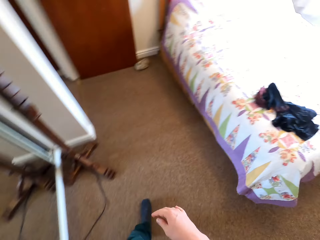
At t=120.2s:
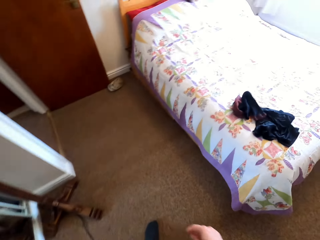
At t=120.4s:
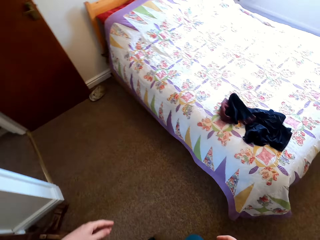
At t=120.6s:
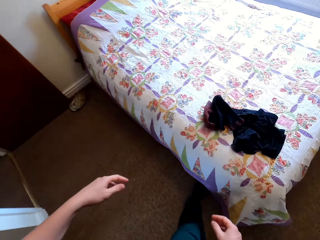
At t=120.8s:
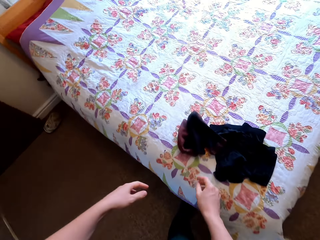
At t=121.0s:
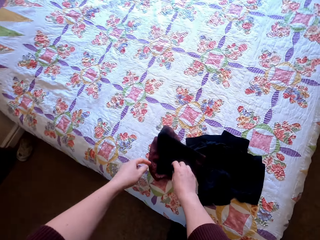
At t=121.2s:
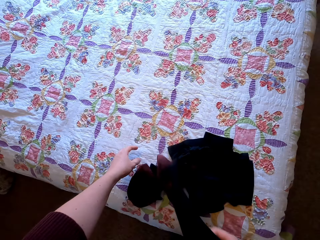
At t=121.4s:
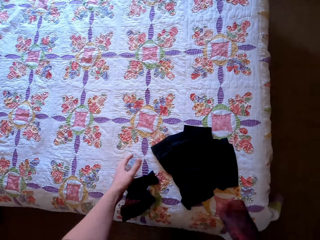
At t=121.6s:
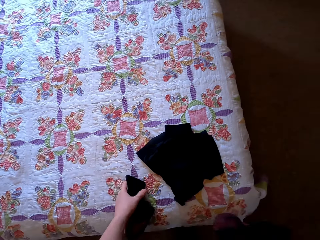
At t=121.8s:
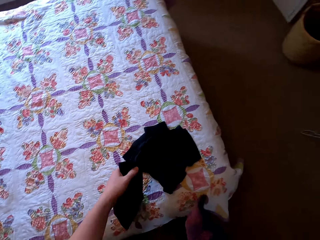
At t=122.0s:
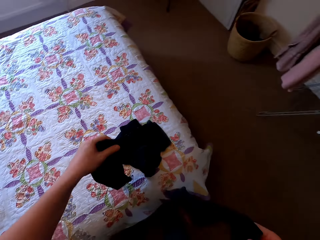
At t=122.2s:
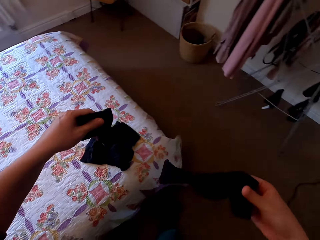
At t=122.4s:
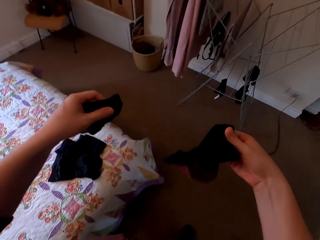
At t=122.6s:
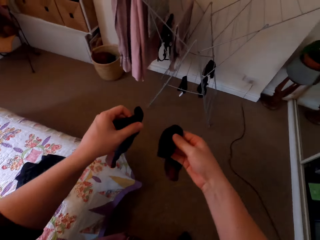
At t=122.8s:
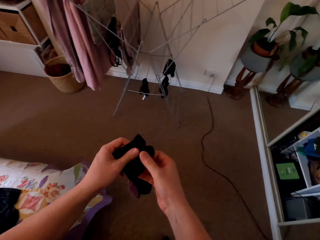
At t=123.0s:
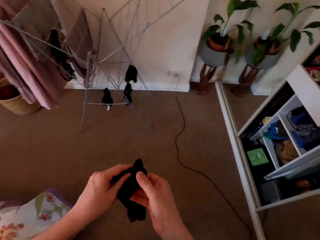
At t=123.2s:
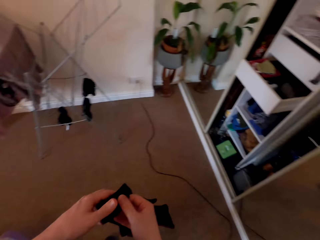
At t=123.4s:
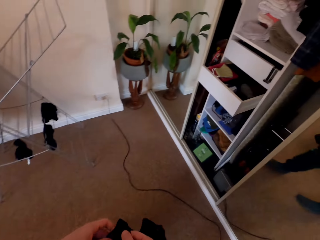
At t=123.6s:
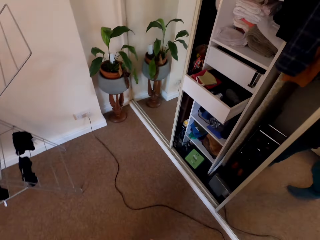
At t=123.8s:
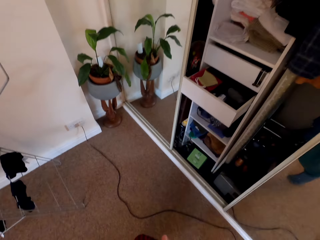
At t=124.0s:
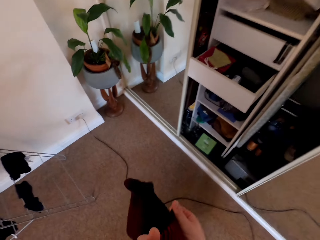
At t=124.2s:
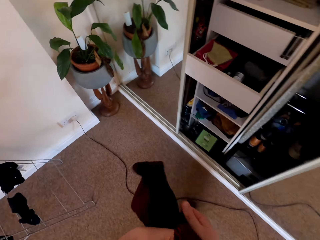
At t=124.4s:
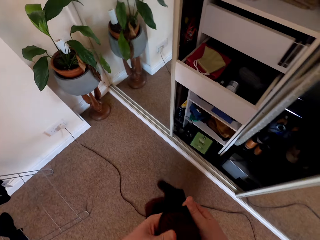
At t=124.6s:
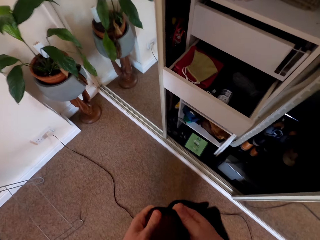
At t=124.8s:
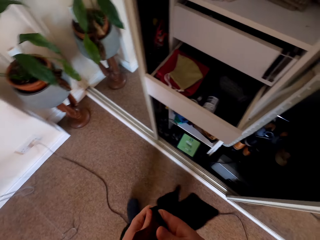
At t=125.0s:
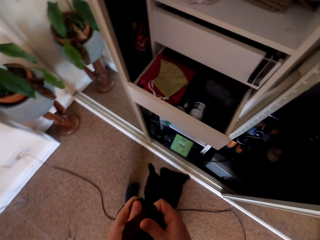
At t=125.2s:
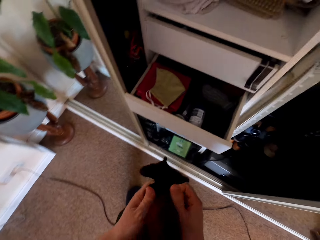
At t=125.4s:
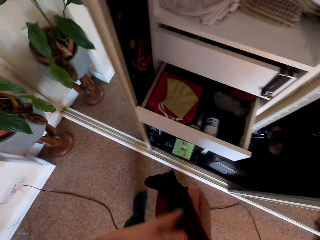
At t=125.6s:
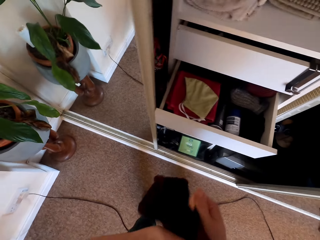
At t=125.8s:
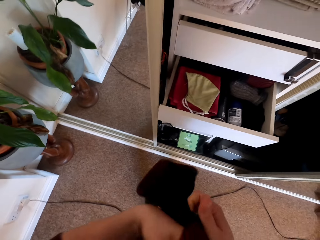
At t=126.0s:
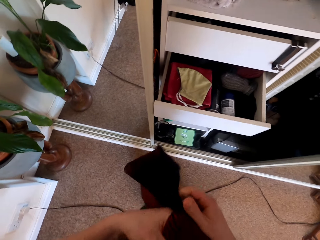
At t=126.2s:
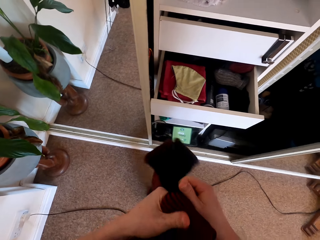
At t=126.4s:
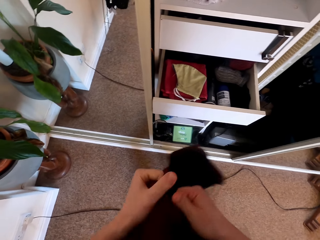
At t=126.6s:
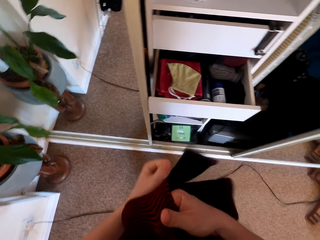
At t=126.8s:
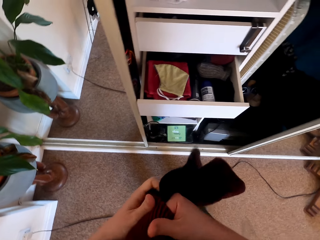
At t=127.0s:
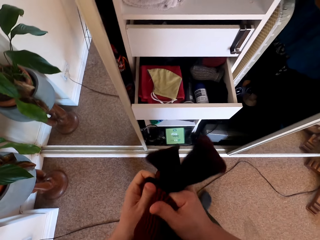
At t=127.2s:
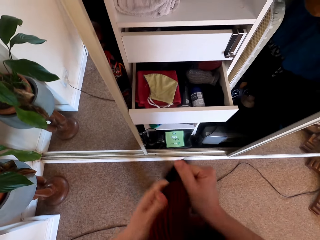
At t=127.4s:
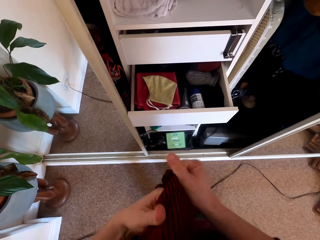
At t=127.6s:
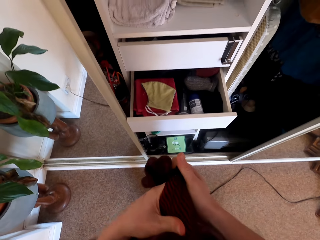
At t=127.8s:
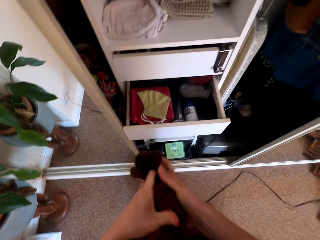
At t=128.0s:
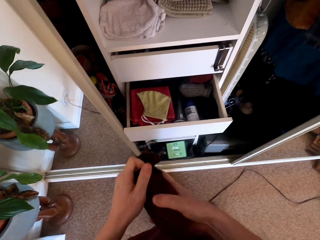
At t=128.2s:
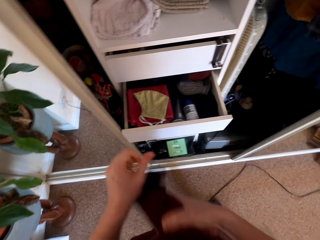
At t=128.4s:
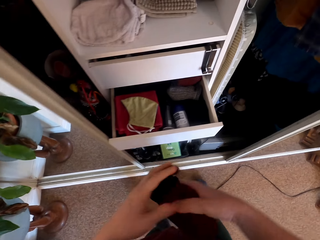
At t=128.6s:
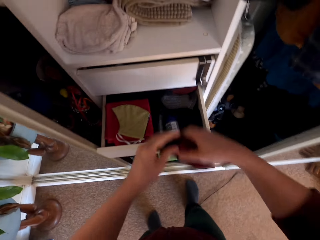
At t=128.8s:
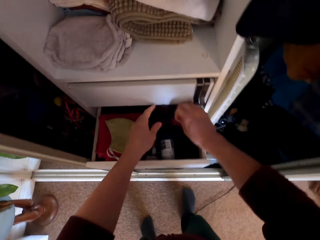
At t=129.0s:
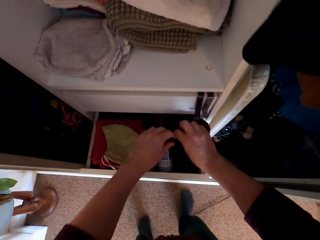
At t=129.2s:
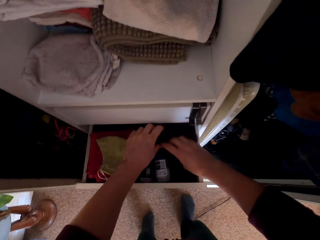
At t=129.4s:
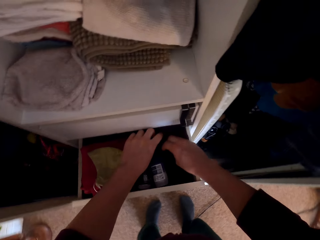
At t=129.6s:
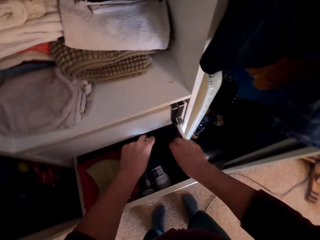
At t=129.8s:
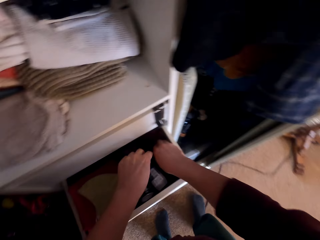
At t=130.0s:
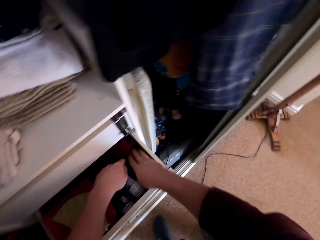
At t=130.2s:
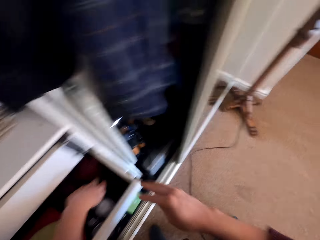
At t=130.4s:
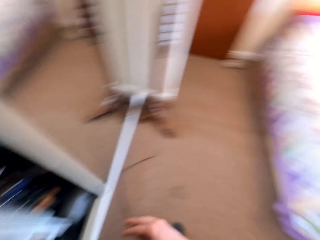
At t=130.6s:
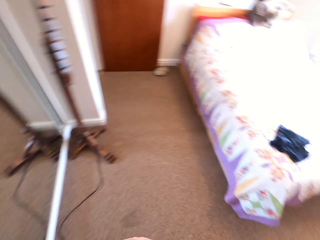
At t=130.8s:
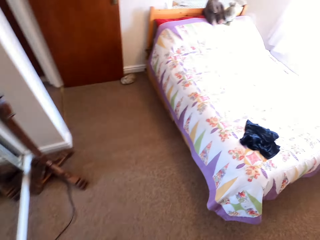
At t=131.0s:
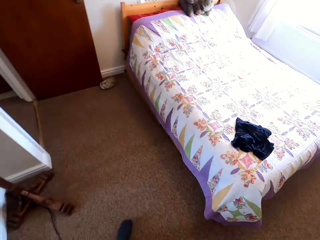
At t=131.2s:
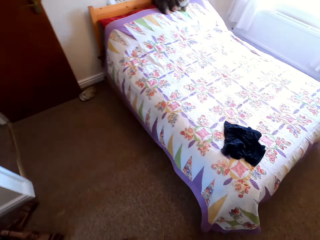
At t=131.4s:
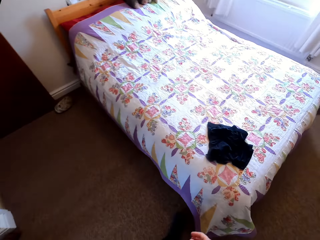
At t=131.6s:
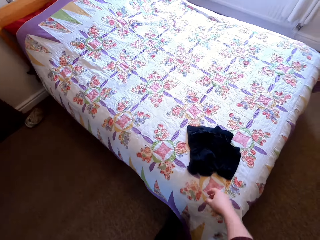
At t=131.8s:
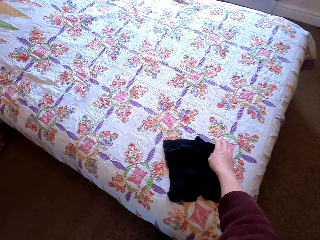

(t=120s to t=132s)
The camera wearer turns around. They take other socks on the bed. They stretch the socks. They fold the socks together. They walk to the wardrobe. They fold the wardrobe. They put the socks in the drawer. They turn around.

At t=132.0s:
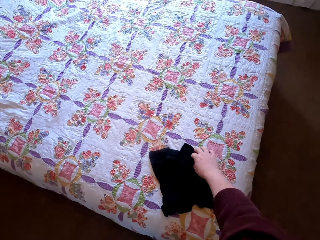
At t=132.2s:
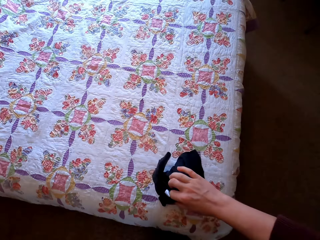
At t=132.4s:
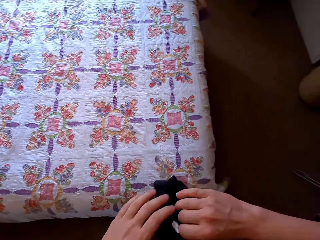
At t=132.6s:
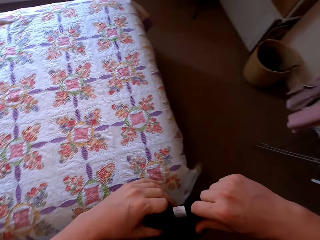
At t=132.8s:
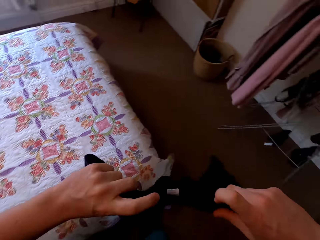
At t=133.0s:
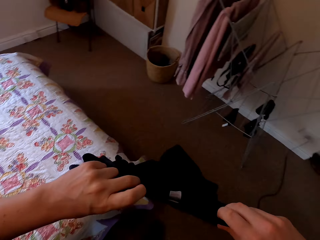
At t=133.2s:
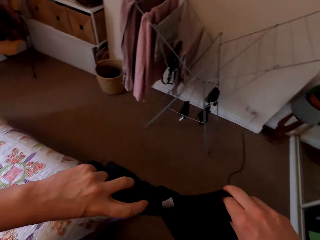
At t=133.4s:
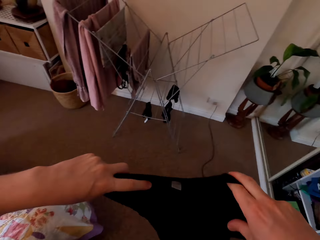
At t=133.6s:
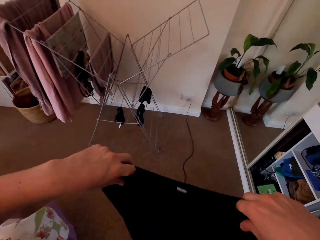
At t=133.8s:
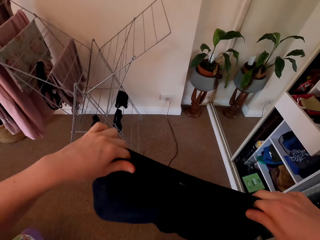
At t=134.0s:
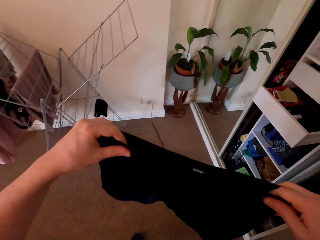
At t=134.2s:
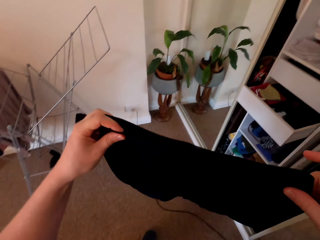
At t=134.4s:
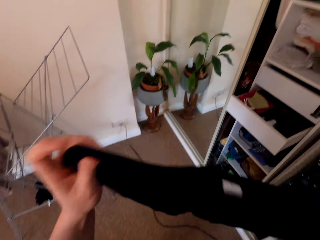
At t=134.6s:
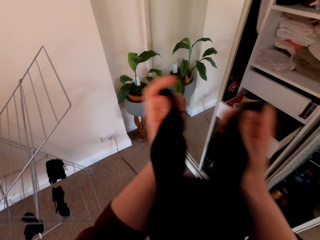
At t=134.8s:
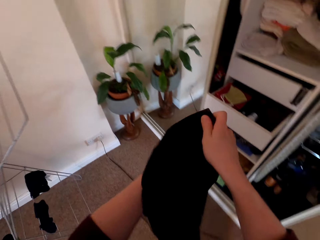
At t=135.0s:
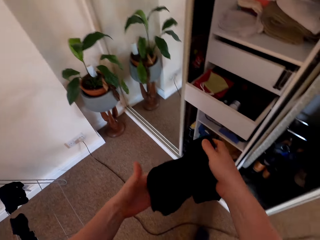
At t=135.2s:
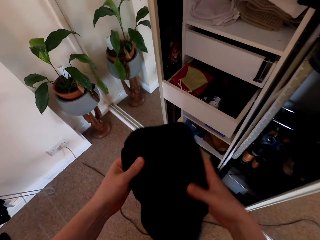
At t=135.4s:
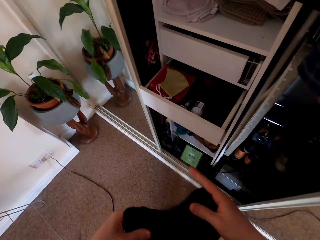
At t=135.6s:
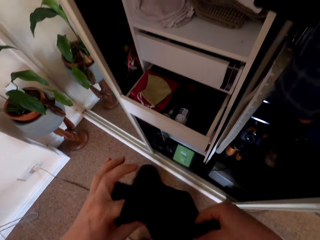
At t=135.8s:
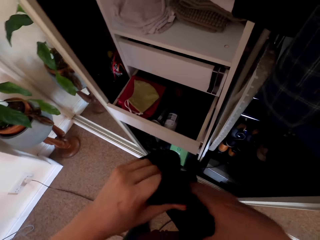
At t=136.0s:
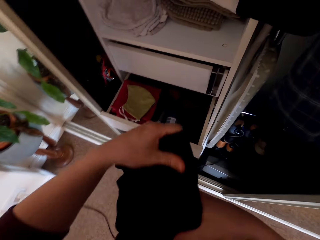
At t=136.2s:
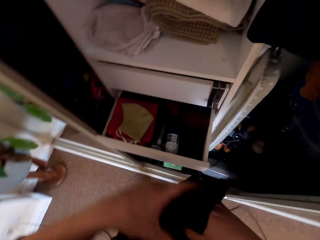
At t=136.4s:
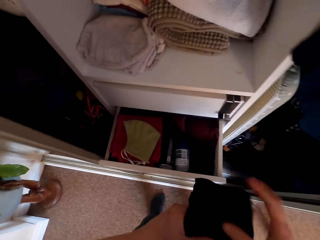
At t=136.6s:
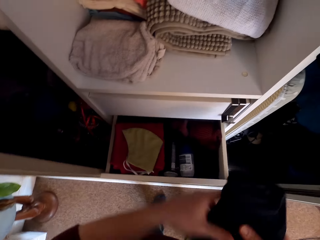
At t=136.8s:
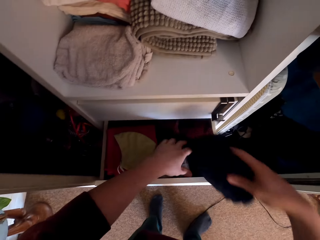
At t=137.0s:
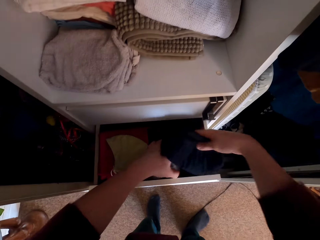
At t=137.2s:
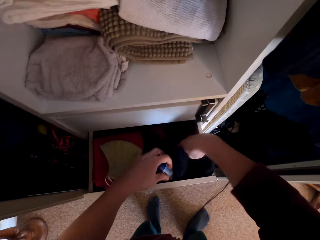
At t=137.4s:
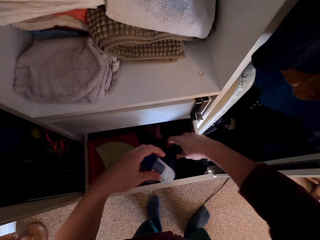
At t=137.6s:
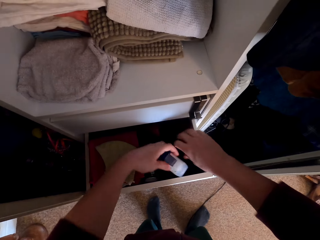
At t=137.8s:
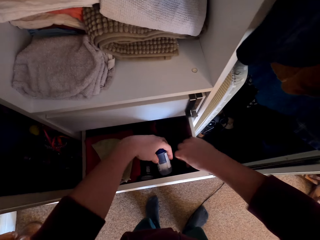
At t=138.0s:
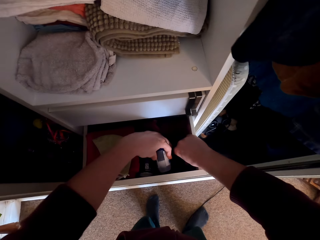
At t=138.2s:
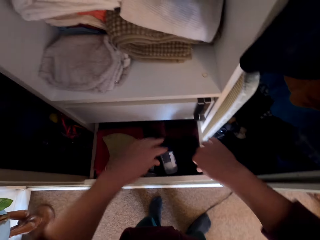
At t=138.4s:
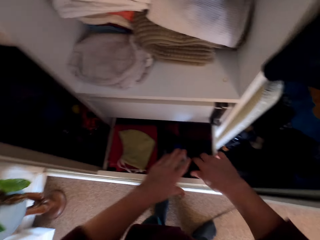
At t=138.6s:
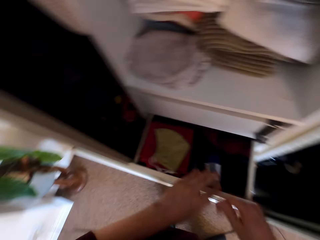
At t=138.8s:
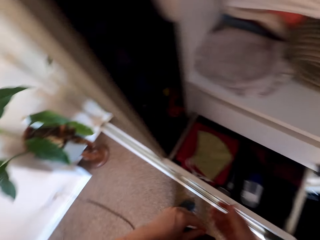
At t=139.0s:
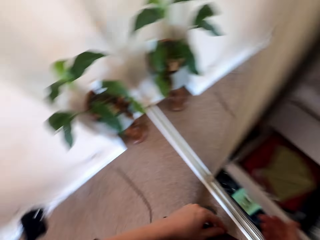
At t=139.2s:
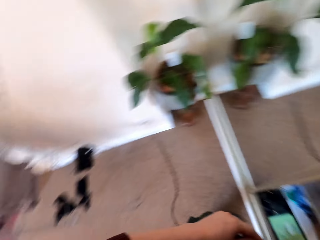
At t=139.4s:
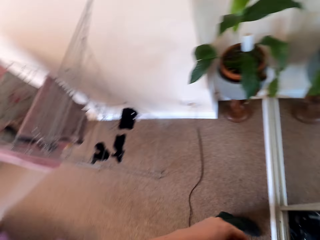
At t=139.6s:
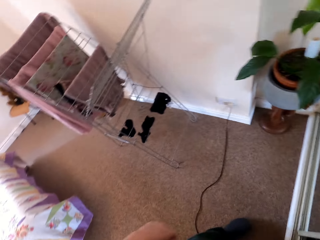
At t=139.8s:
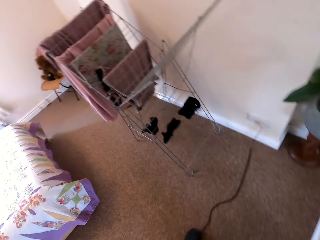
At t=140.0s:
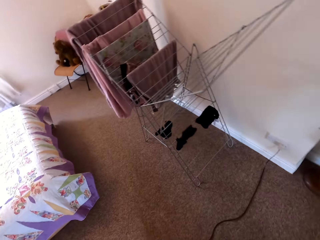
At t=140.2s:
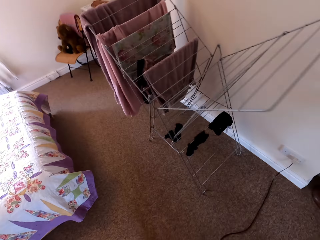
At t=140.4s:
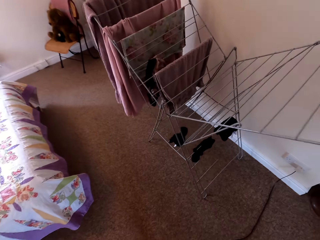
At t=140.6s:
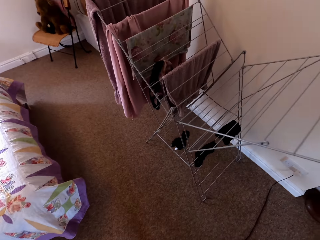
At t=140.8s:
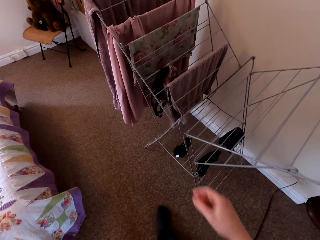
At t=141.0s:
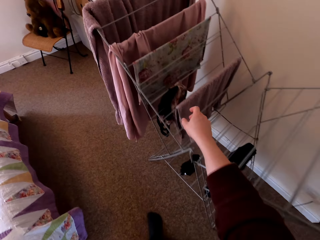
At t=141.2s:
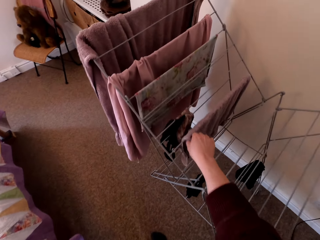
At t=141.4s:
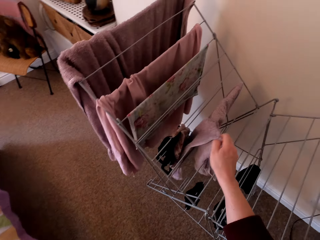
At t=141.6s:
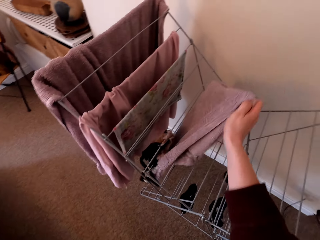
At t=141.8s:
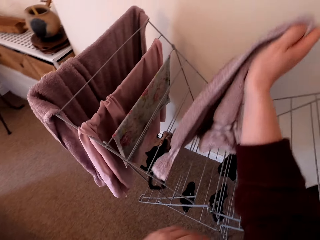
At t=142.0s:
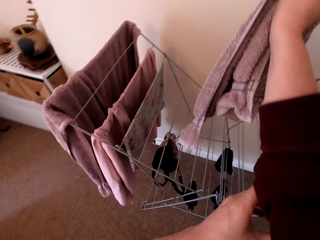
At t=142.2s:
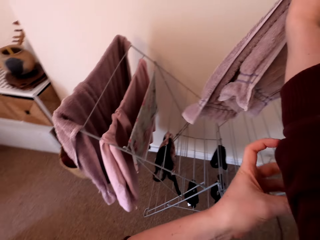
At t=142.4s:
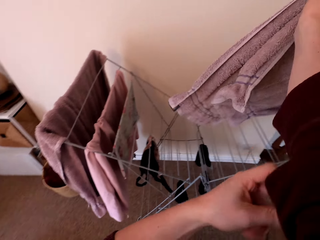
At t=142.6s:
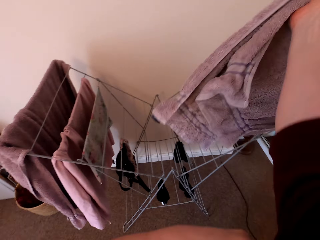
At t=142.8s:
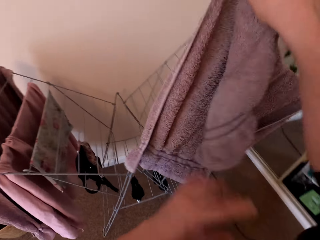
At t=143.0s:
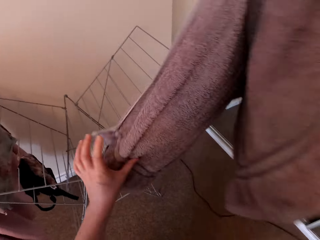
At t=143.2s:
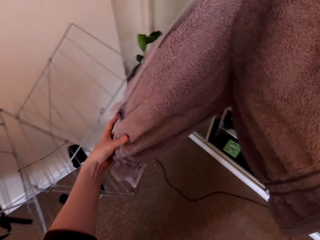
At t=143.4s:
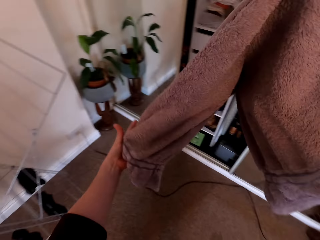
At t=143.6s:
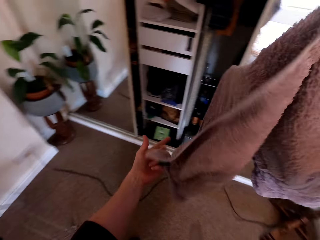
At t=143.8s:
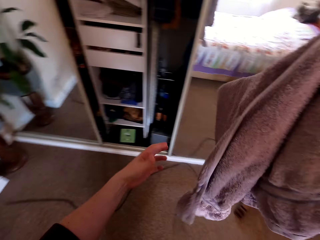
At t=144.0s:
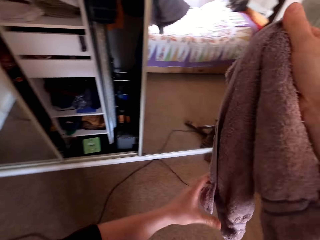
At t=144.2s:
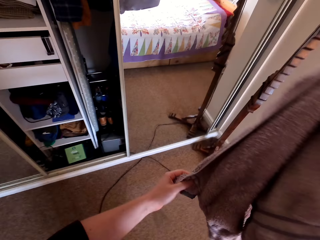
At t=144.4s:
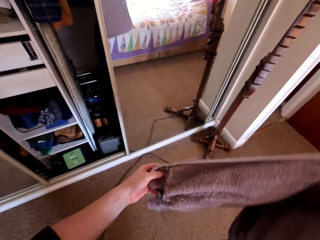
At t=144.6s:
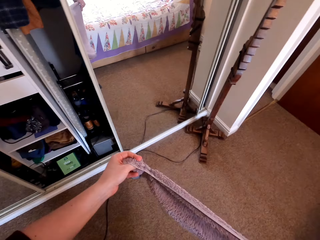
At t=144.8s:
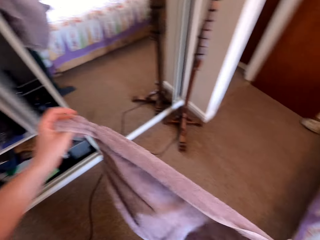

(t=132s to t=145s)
The camera wearer takes other clothes, the boxer, on the bed. They stretch the clothes. They fold the clothes. They put the clothes in the drawer. They hold the container. They put the container in the drawer. They close the drawer. They turn around. They take another towel on the hanger stand. They fold sweater sleeves. They stretch the towel.
